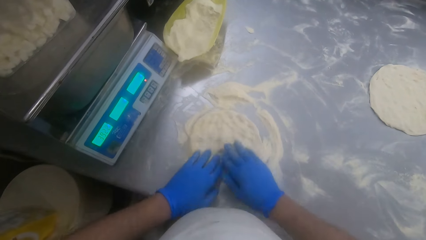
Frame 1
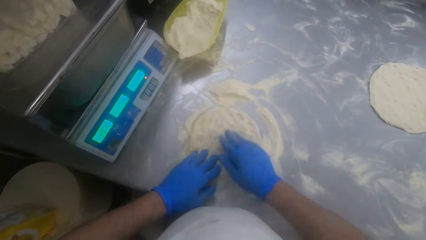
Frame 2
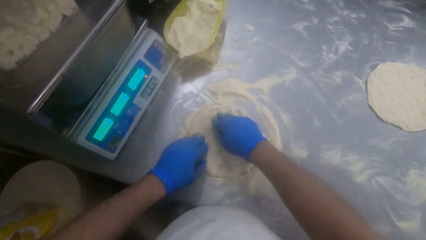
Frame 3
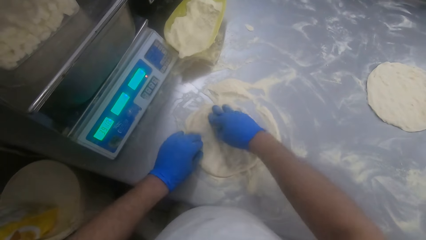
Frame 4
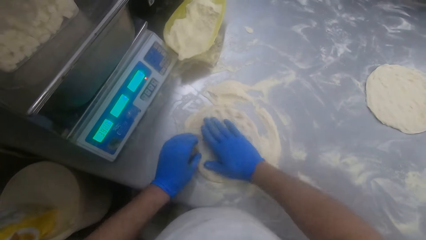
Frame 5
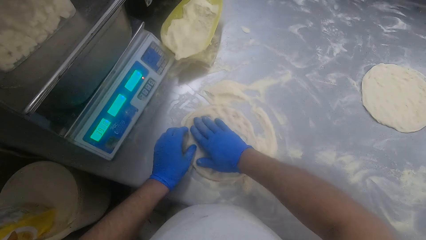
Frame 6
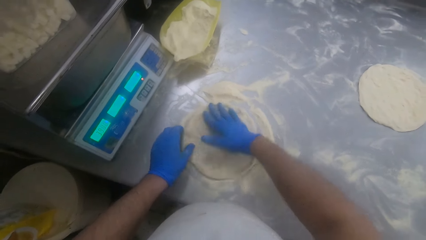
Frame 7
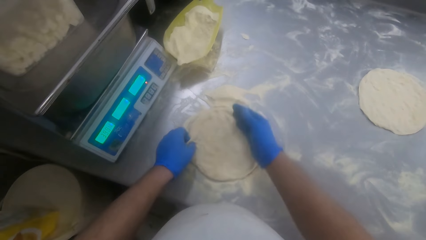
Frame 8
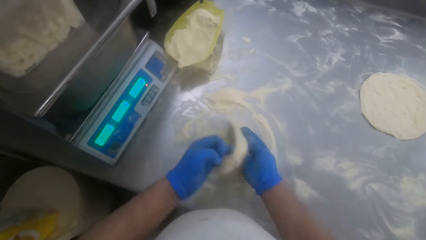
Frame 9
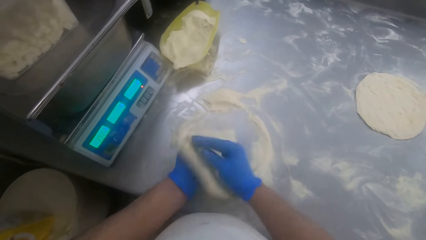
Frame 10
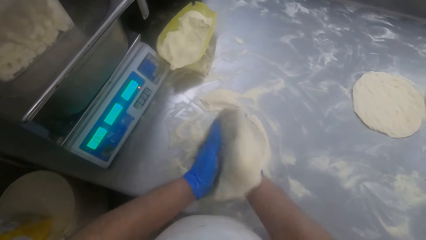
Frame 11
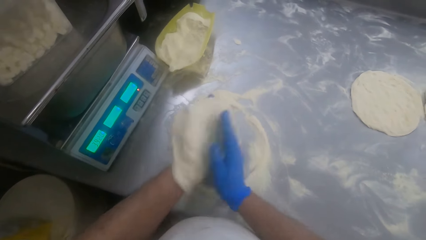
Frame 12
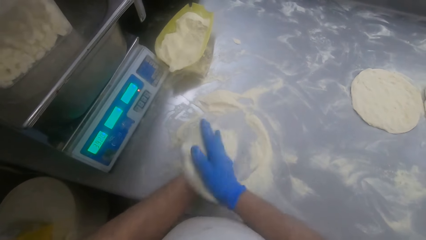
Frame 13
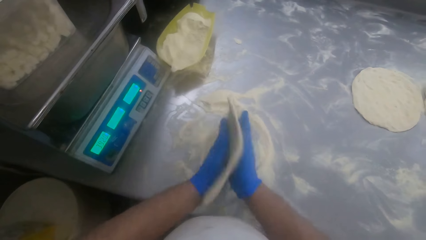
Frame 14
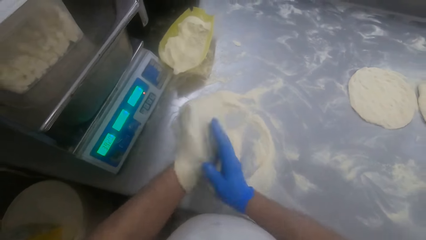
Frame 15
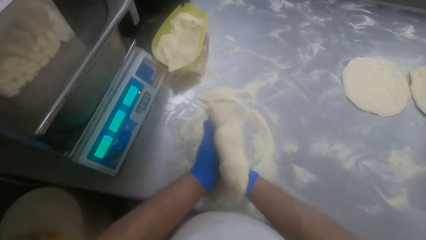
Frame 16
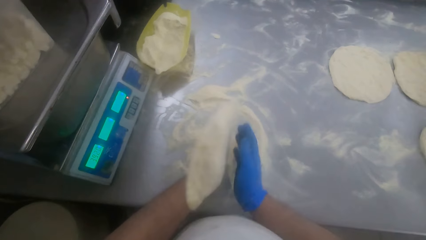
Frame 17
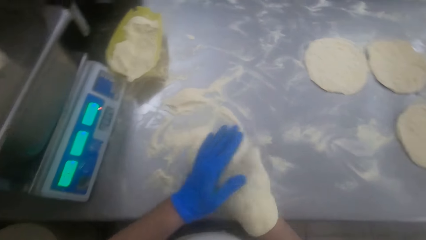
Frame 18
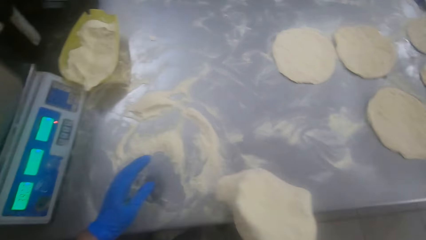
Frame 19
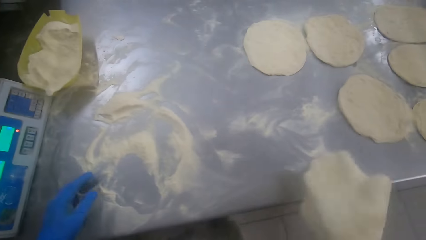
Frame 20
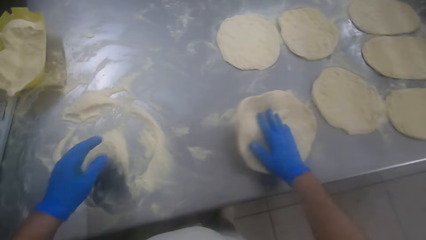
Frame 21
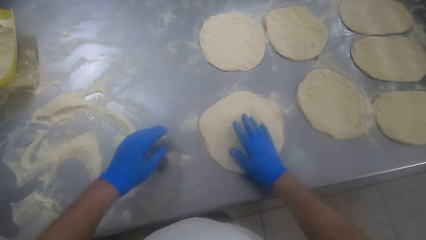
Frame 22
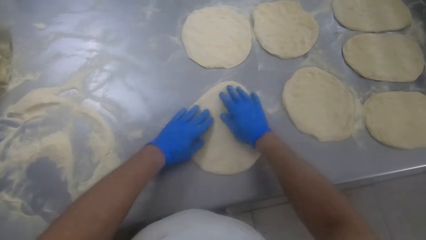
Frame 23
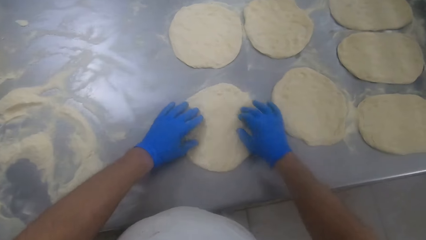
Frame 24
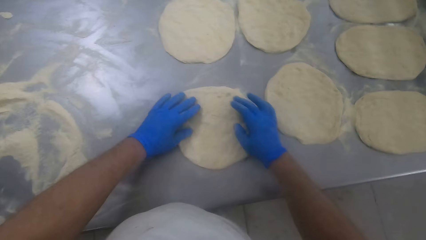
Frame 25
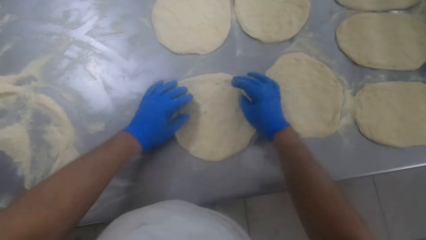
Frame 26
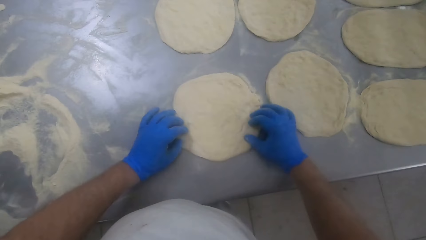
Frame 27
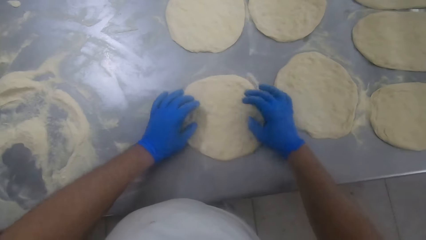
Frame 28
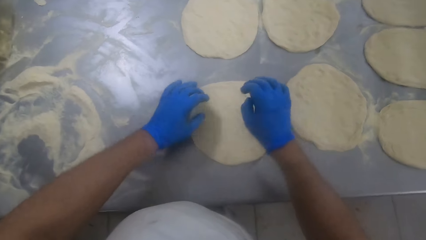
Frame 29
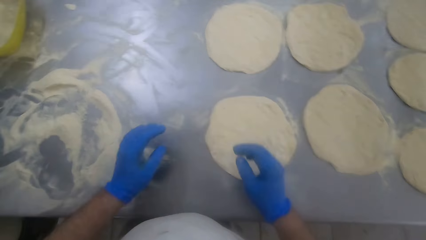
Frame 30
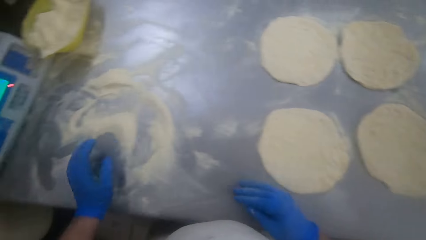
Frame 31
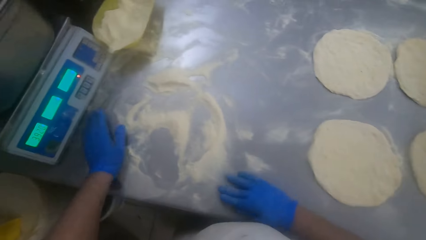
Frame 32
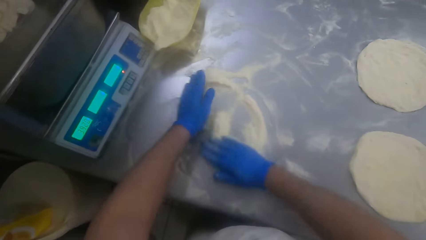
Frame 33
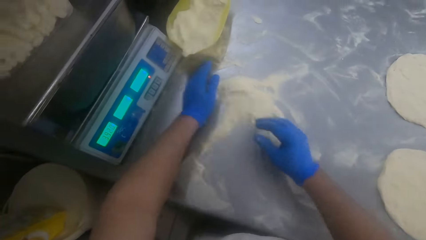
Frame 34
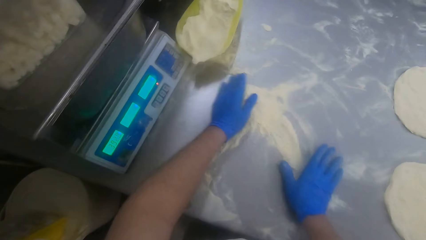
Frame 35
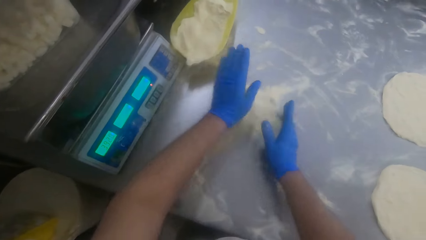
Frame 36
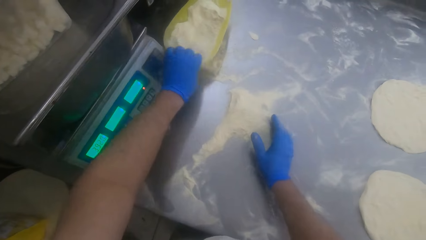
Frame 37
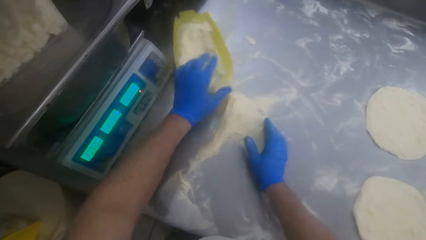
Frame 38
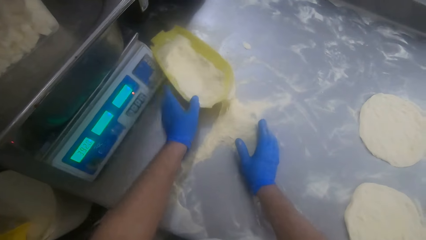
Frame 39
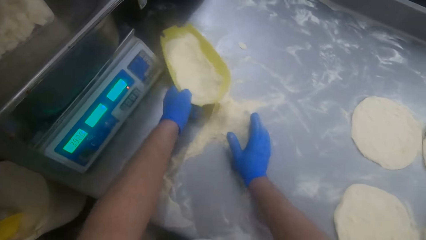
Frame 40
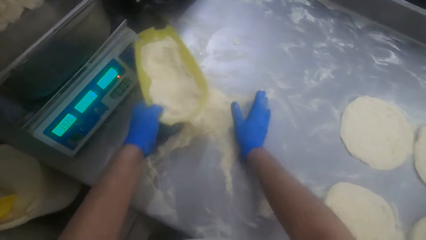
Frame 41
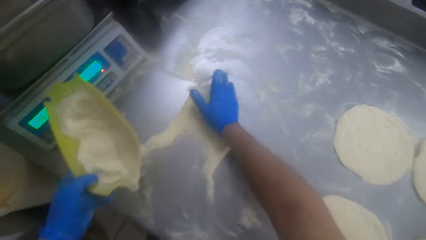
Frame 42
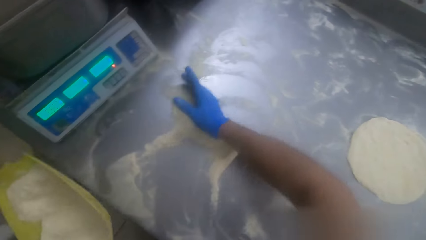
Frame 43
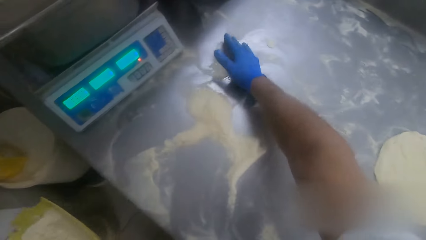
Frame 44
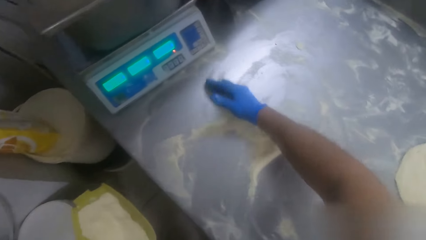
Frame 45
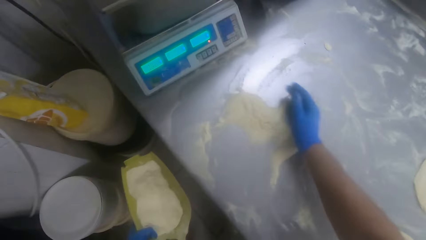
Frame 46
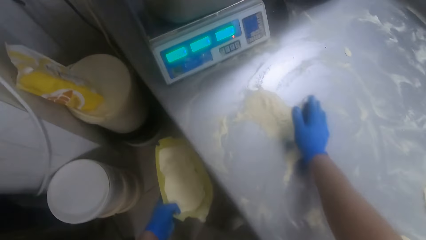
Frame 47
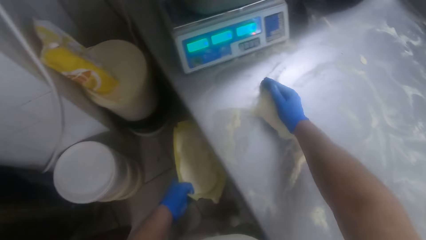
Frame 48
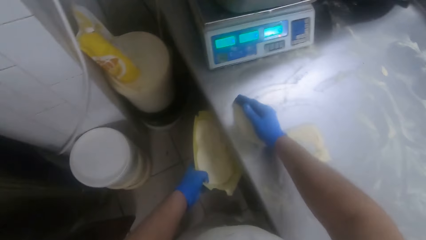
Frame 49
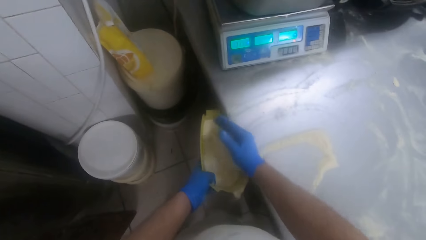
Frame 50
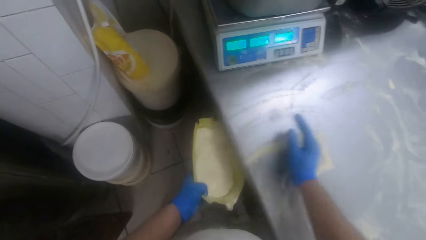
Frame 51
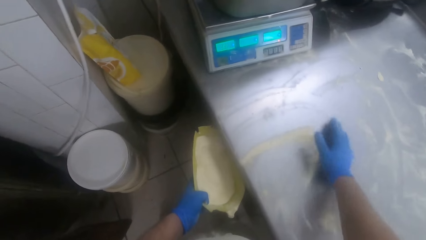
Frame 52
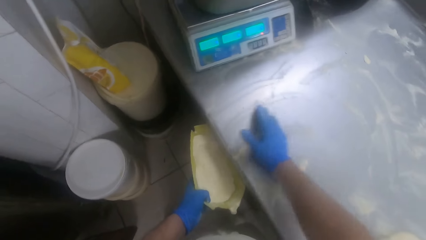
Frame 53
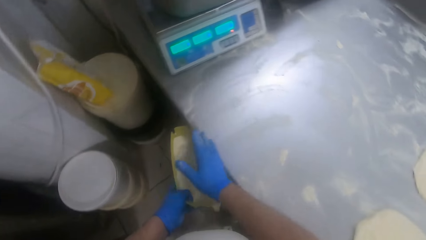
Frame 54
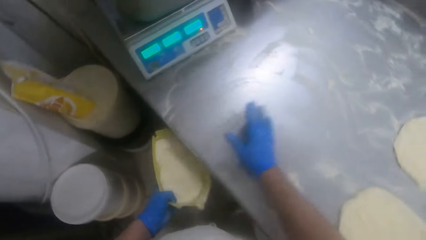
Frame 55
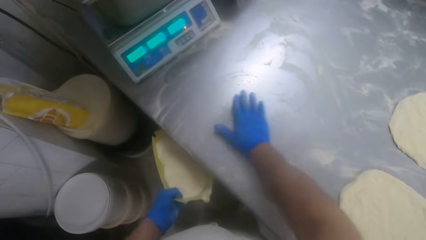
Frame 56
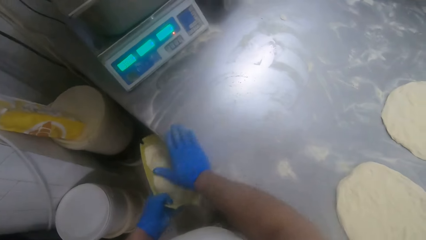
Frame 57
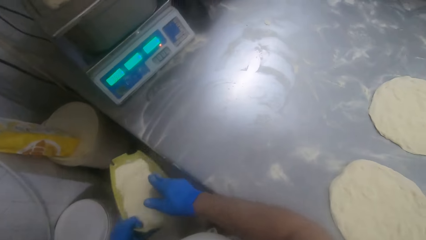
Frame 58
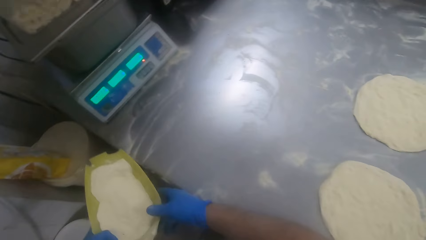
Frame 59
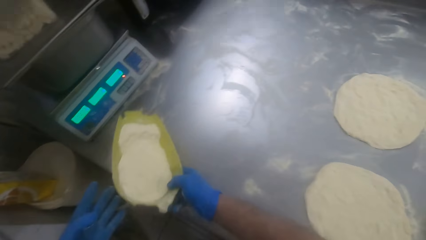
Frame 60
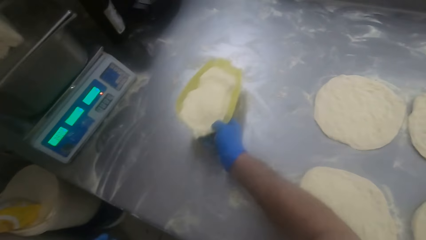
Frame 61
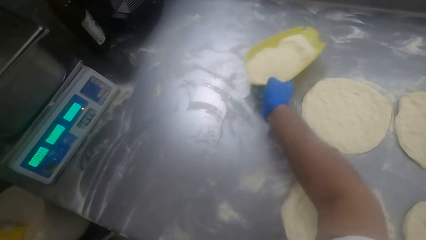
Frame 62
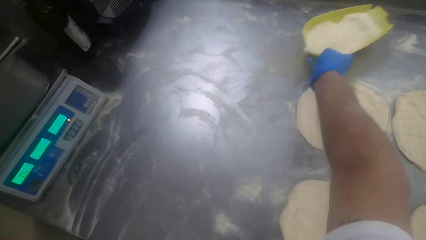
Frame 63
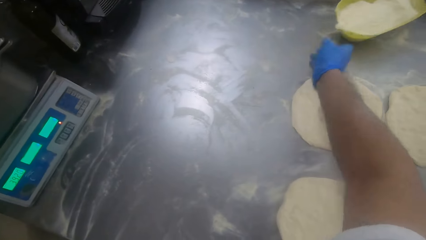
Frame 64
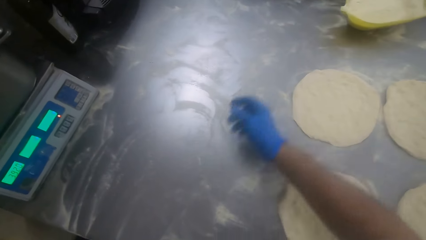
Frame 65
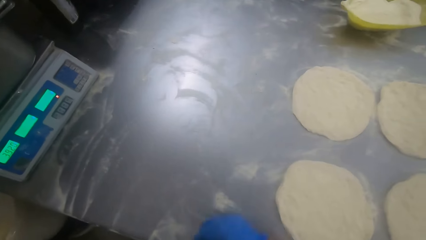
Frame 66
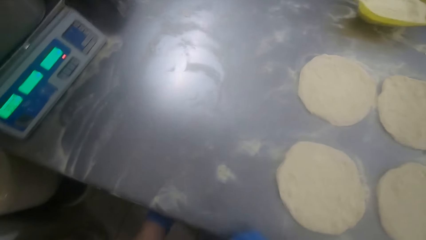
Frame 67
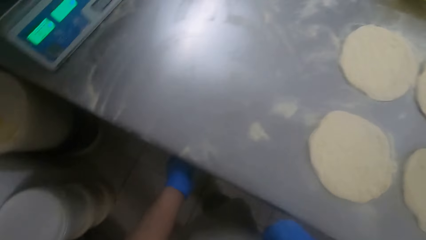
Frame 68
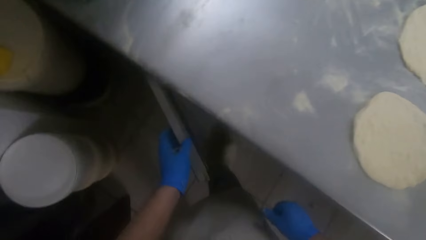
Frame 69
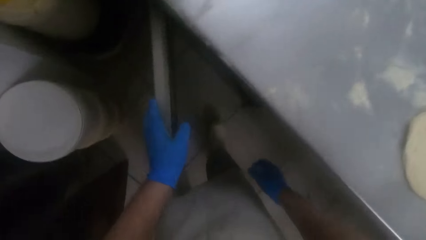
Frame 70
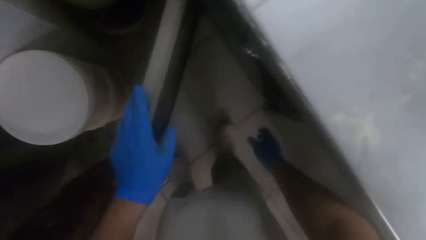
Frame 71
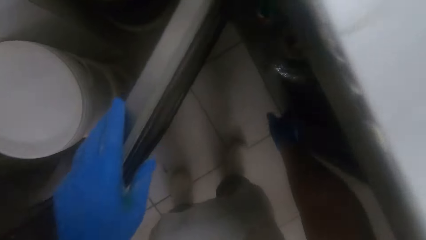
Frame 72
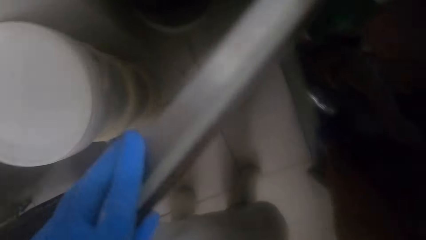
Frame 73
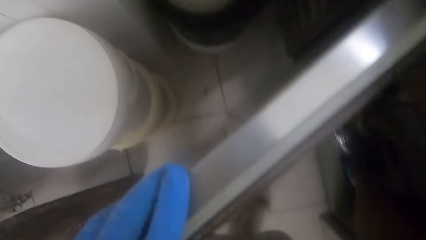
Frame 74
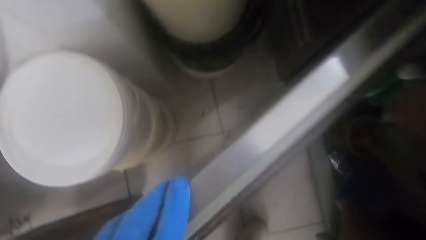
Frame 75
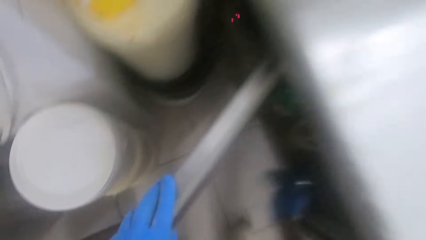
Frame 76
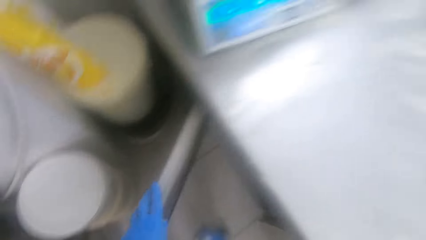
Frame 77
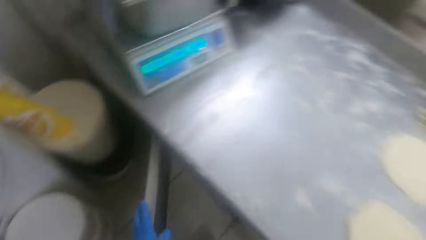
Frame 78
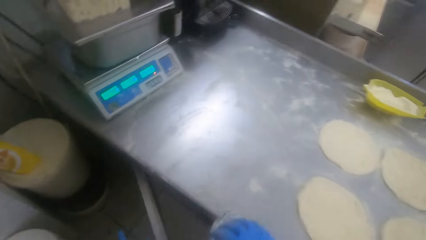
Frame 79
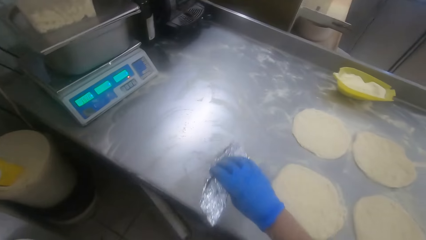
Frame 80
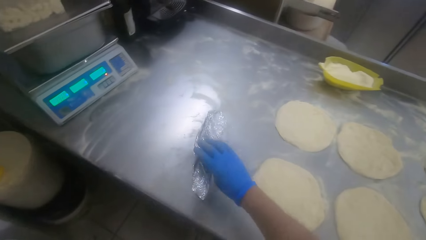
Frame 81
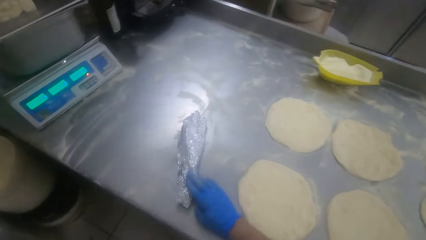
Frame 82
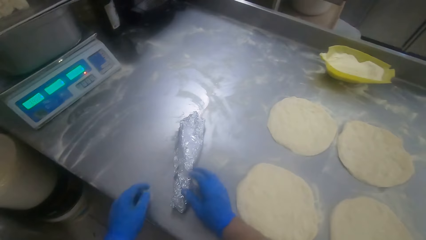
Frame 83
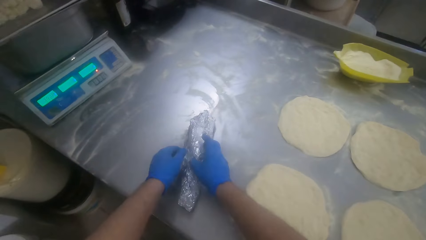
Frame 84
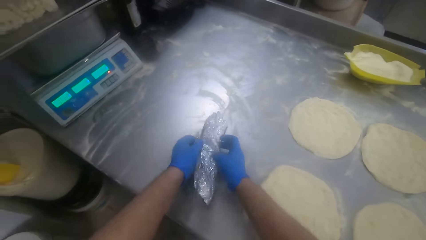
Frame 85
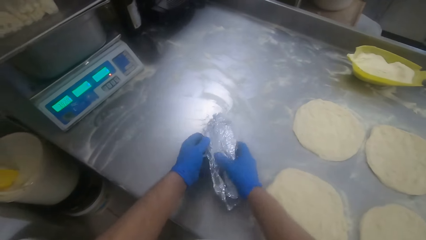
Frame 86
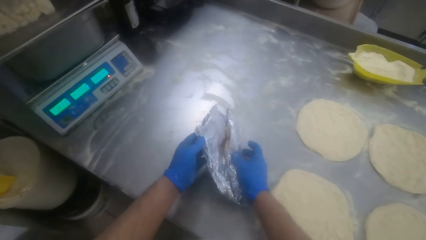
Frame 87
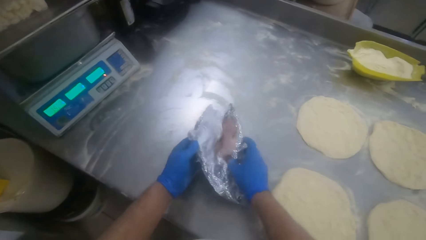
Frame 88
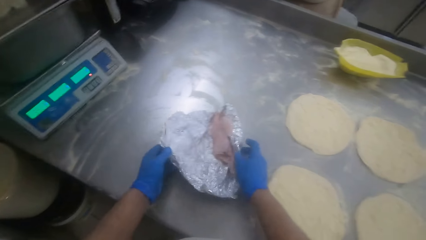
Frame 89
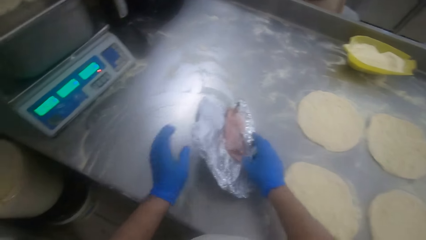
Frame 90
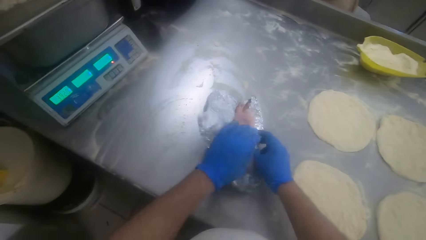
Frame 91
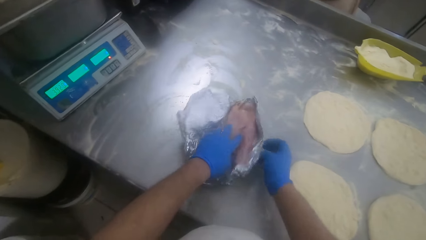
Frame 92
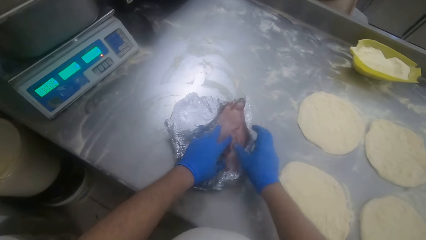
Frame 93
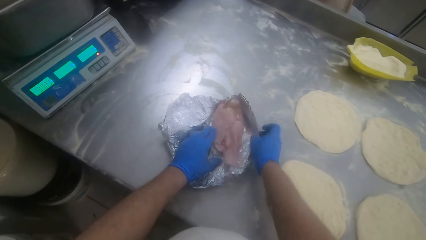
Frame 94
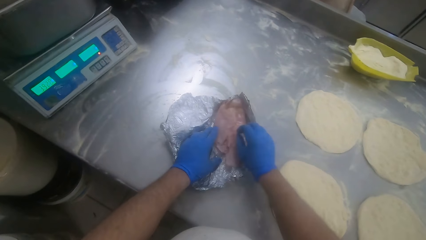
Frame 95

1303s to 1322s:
The camera wearer spreads the dough. He picks up the dough. He kneads the dough in his hands. He puts the dough on the table. He spreads the dough on the table. He sweeps flour on the kneading table with his hands. He spreads the flour. He picks up the bowl of flour on the kneading table with his left hand. He moves the bowl or dish of flour. He sweeps flour on the table with his right hand into the bowl in his left hand. He passes the bowl in his left hand to his right hand. He puts the bowl of flour on the table. He opens a cabinet door with his left hand. He picks up a foil paper in the cabinet with his right hand. He closes the cabinet door with his left hand. He opens the foil on the table with both hands. He puts the foil paper on the table. He spreads the foil paper.
